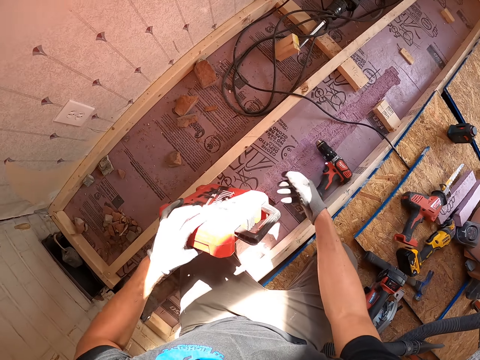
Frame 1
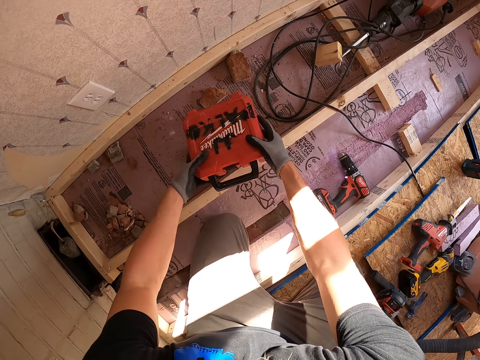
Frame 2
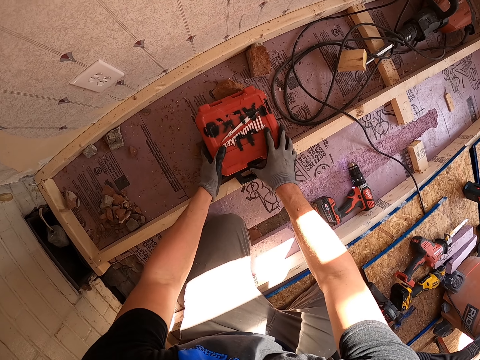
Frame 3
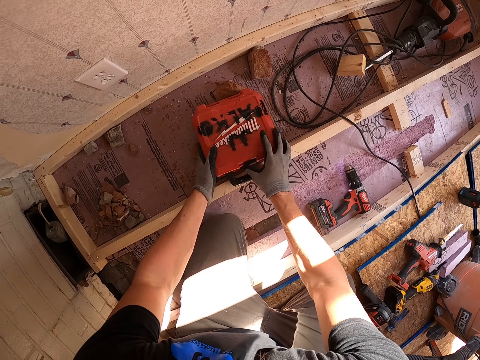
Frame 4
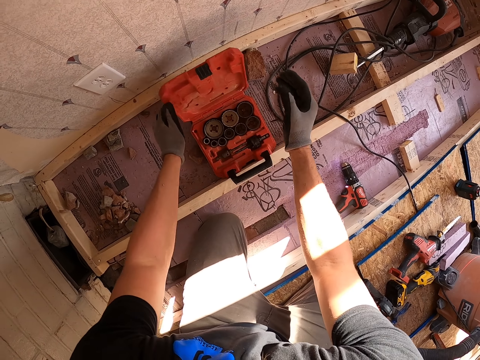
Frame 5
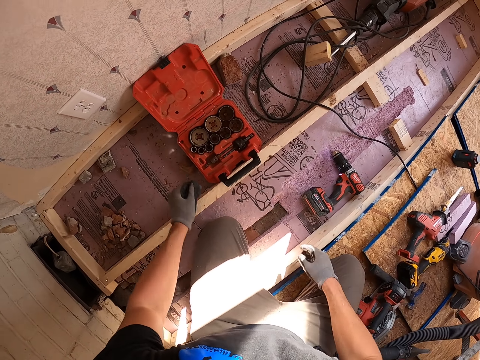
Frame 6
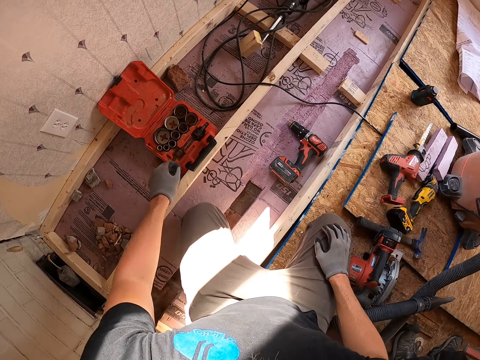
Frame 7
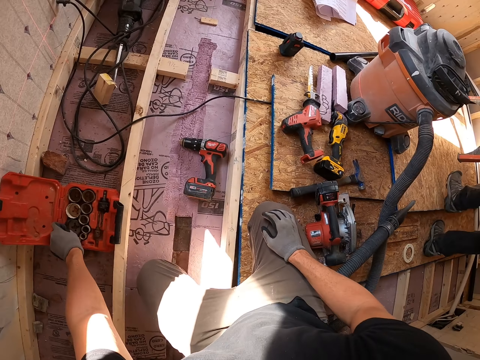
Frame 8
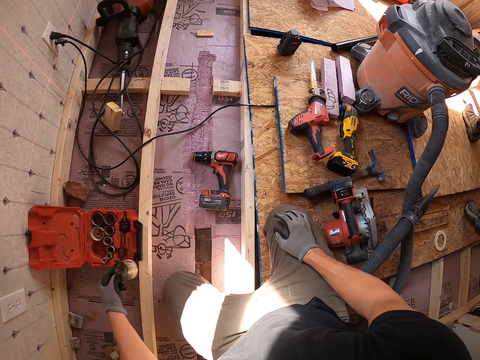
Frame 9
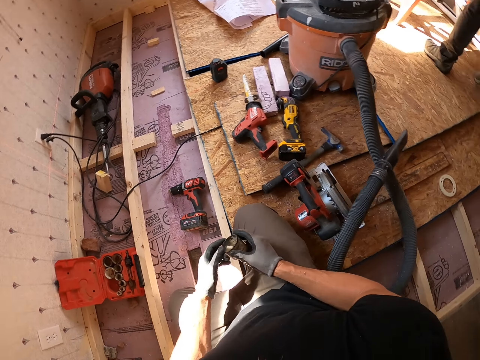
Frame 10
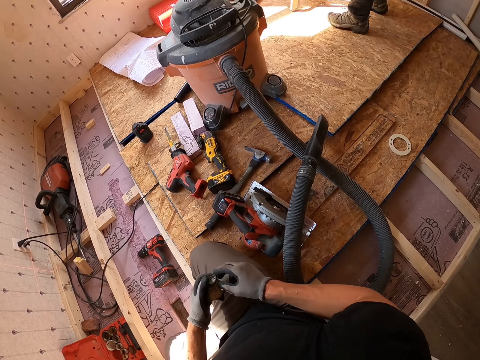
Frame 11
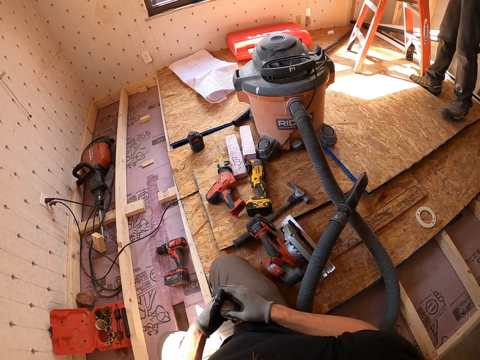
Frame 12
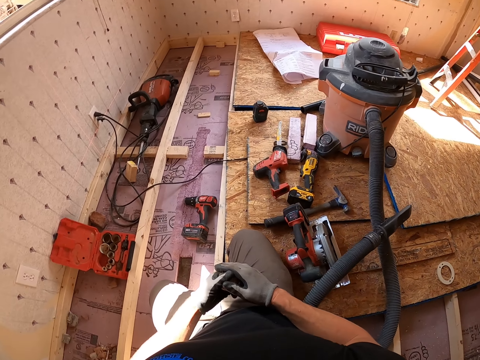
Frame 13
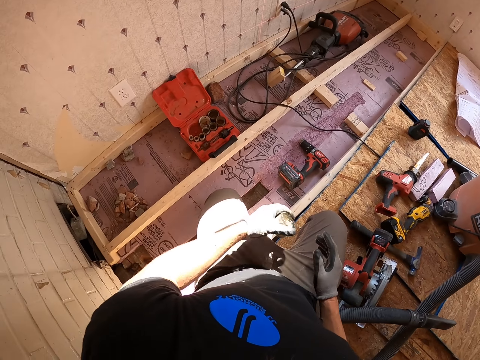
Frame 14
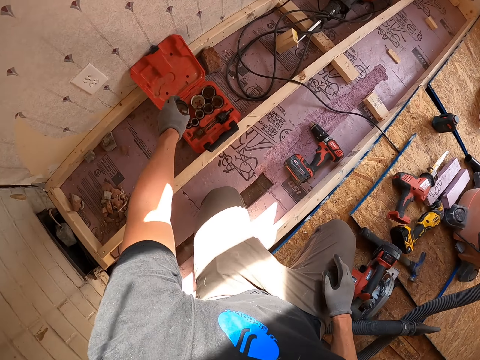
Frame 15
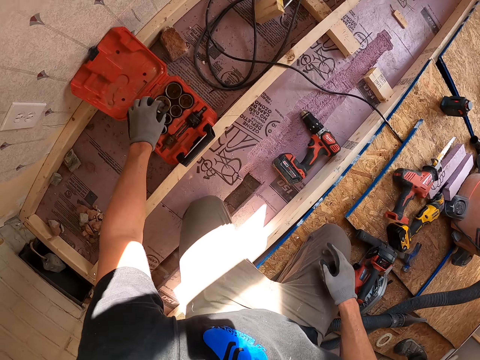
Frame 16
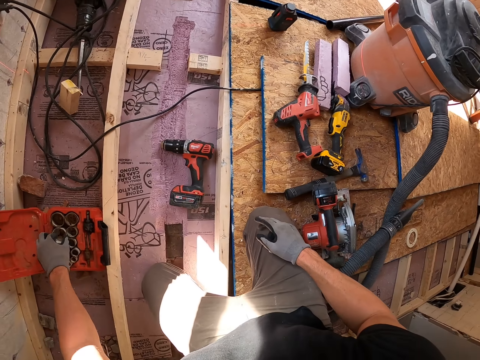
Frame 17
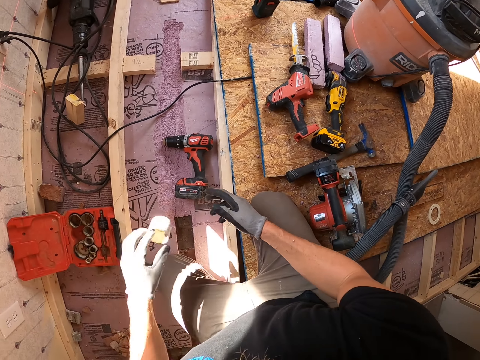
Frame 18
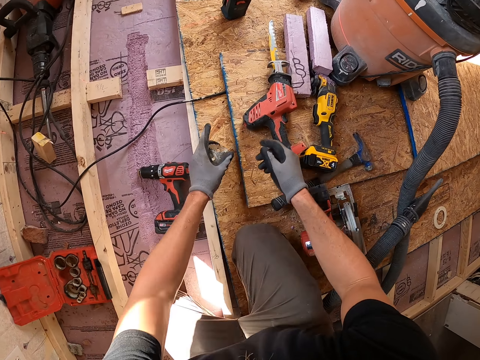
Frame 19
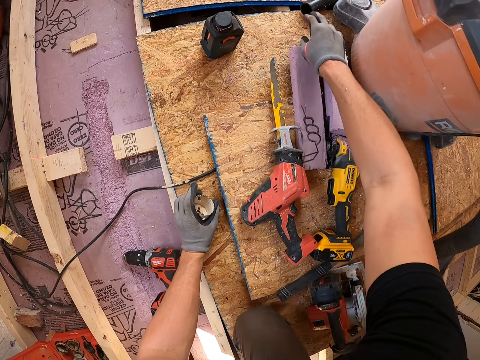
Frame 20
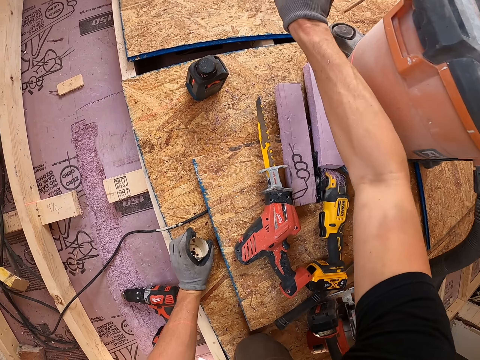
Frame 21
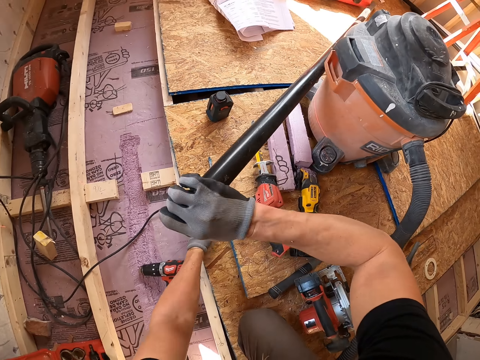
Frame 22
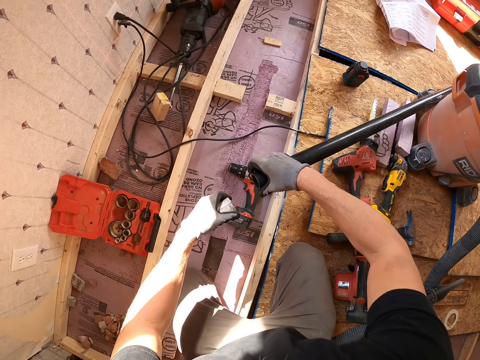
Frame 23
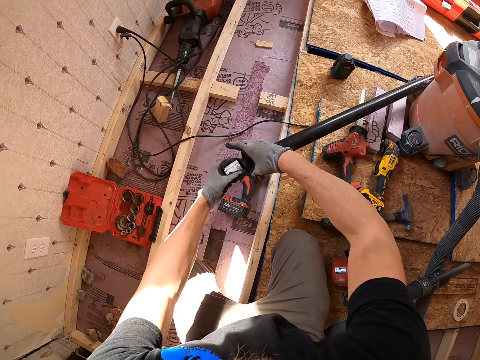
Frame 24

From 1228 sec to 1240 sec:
The camera wearer puts the driller machine on the ground. They put the tool box on the ground. They open the tool box. They pick up something from the tool box. They return the tin in the tool box. They pick up the pipe.

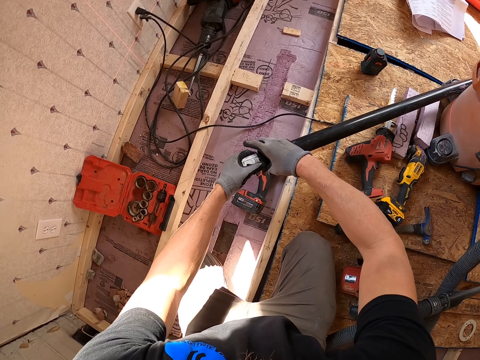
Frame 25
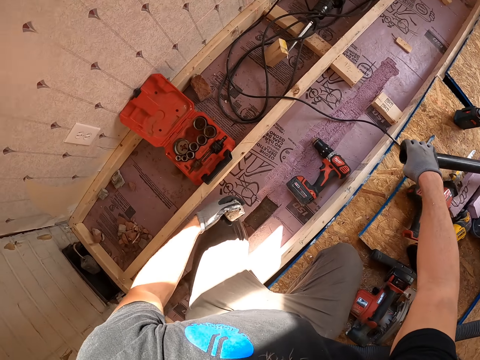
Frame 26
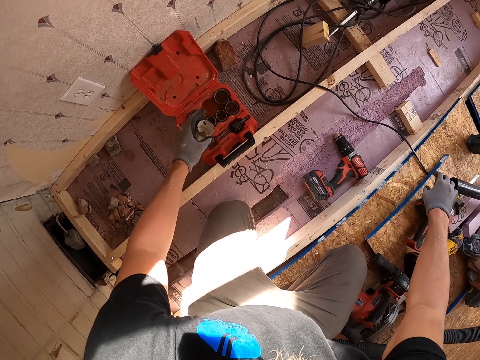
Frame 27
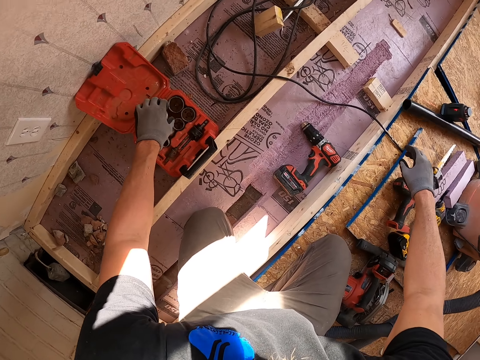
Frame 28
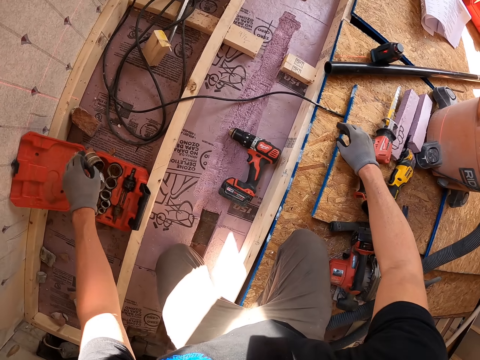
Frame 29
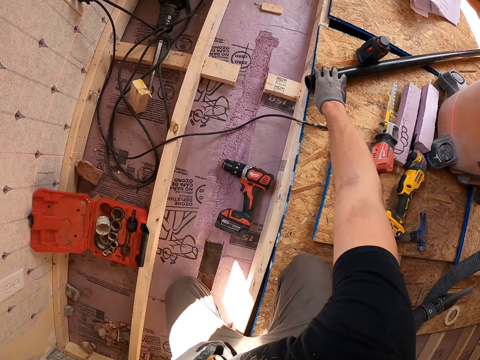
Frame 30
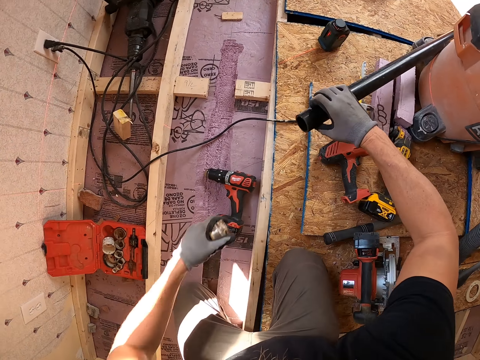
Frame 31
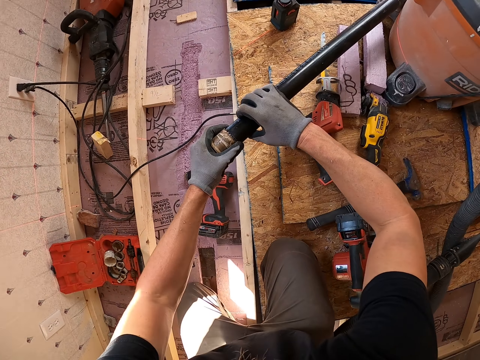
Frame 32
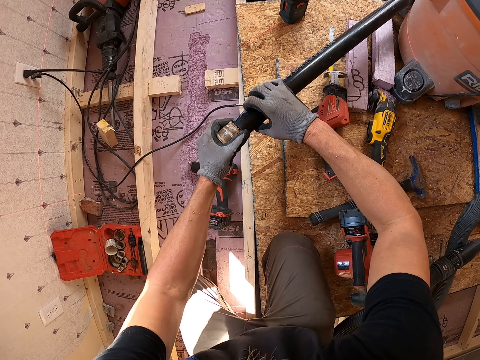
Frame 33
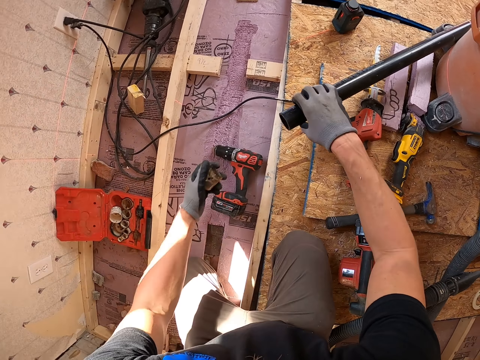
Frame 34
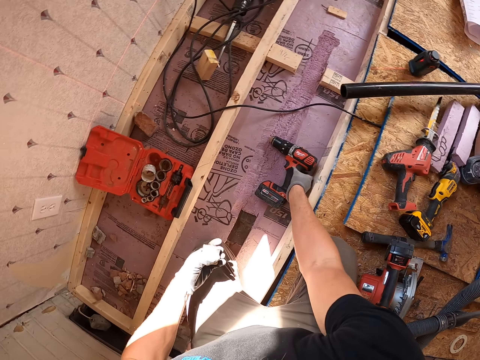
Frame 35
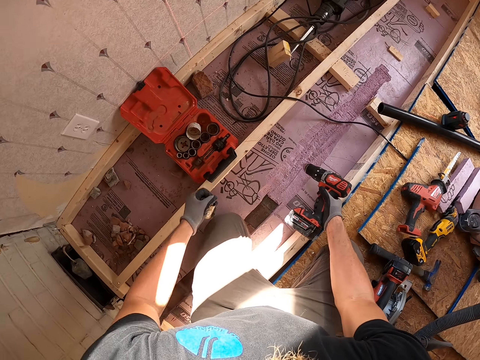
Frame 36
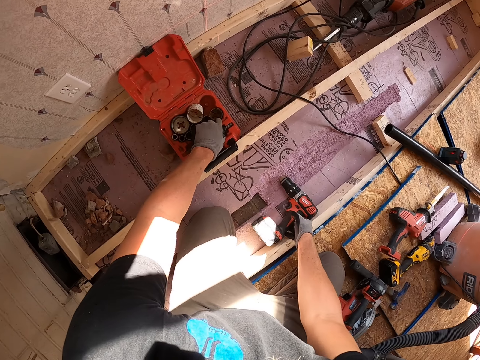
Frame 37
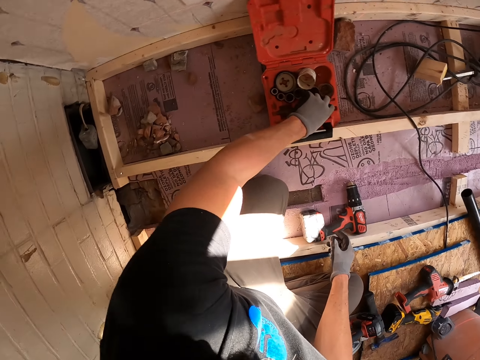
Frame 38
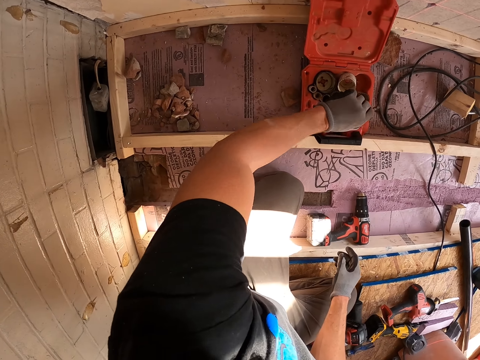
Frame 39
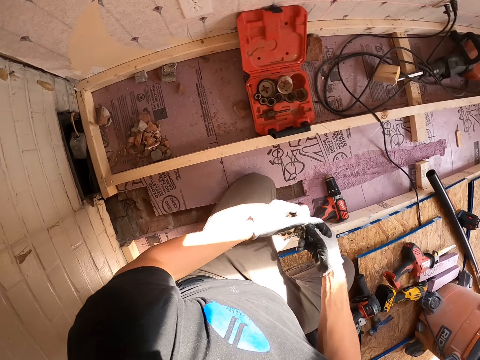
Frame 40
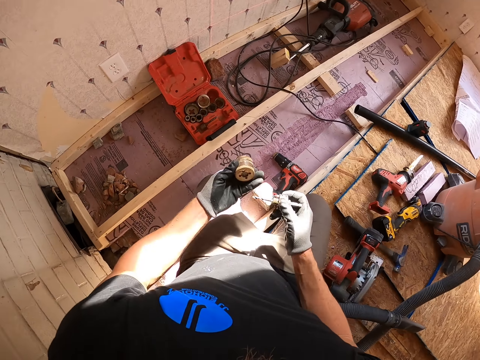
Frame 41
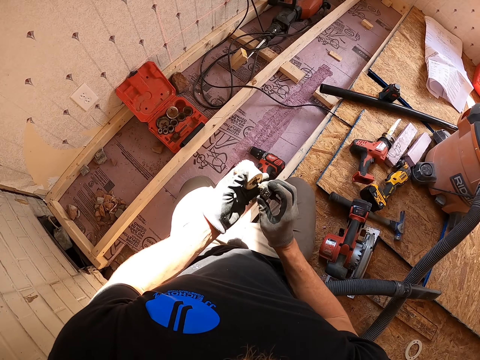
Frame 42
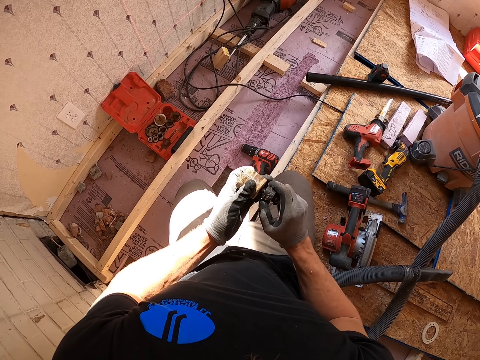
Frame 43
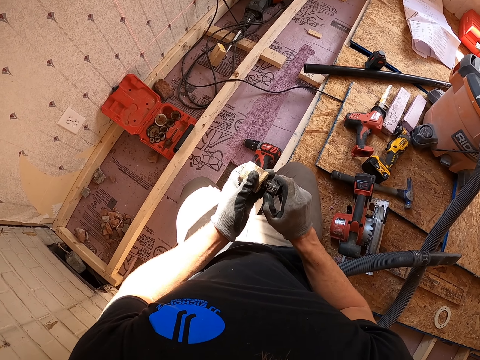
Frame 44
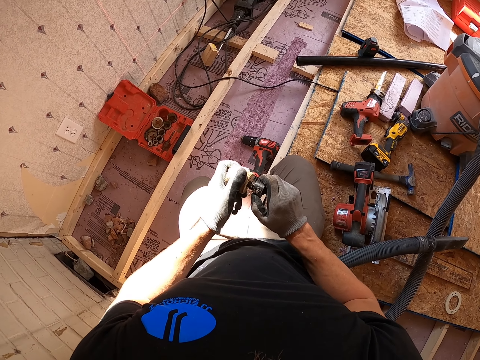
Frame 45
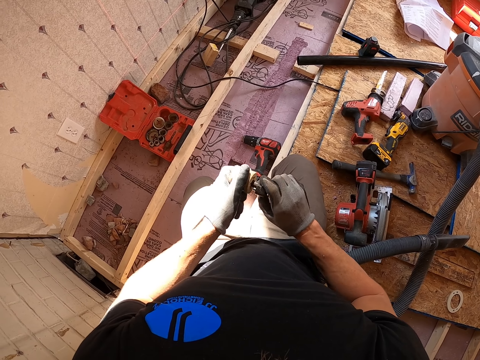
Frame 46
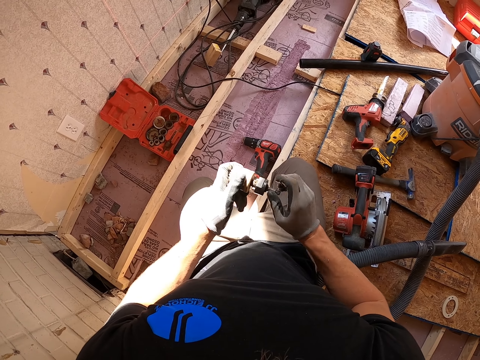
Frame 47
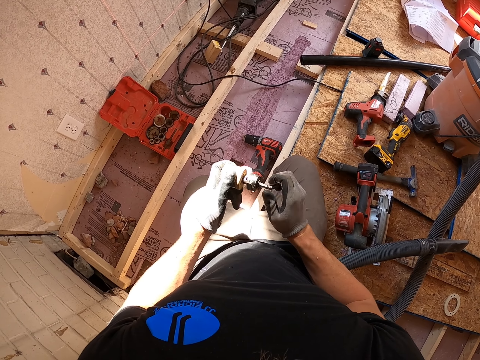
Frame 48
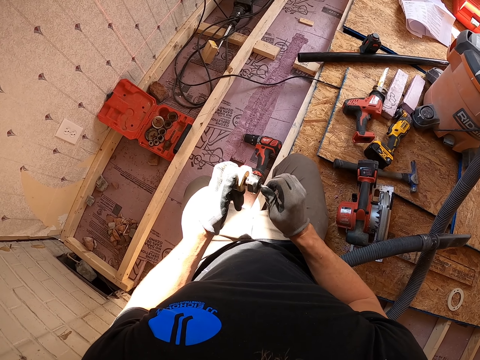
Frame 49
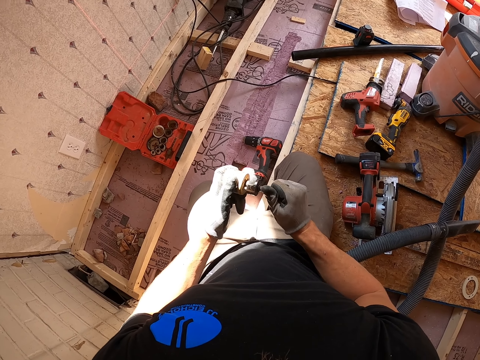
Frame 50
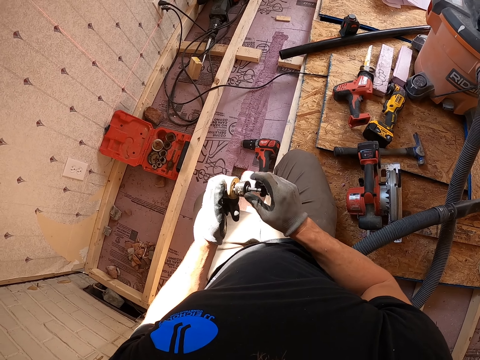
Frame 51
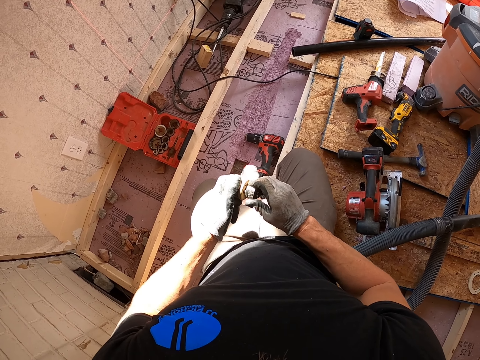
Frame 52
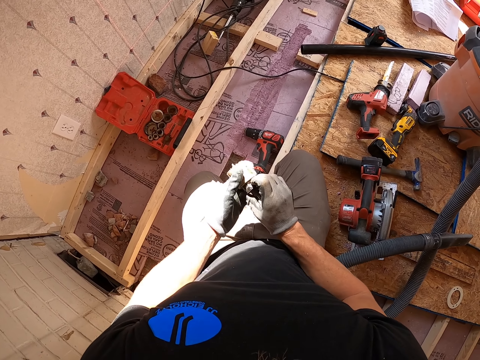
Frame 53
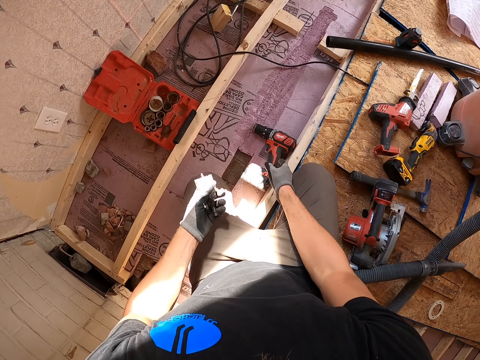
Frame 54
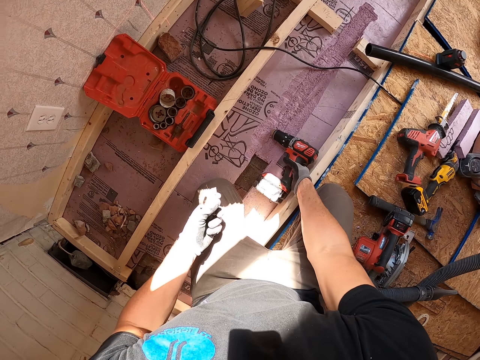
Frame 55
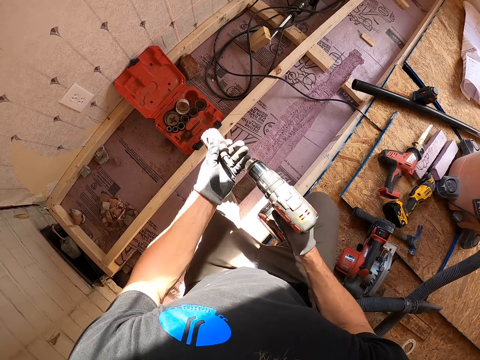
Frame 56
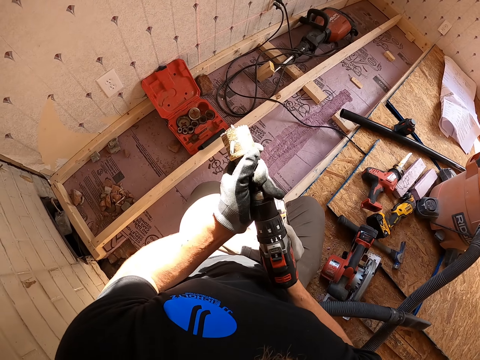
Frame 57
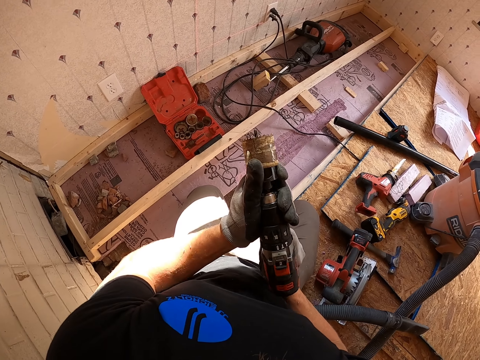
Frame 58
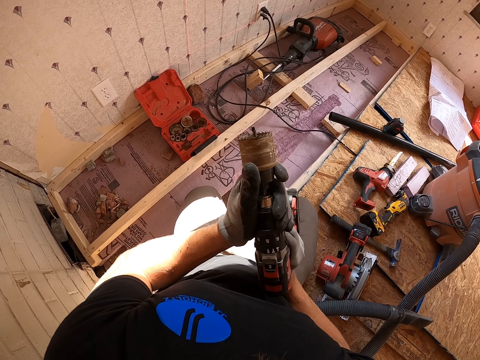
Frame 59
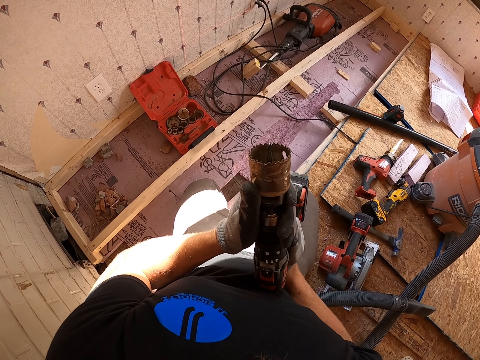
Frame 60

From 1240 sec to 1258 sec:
The camera wearer fixes the steel wood. They leave the pipe down, return the tin in the tool box and pick up the pipe. They fix the tin with the pipe. They pick up the driller machine and put down the driller machine. They pick the drill bits. They pick up the driller machine and connect the driller machine with the drill bit.
